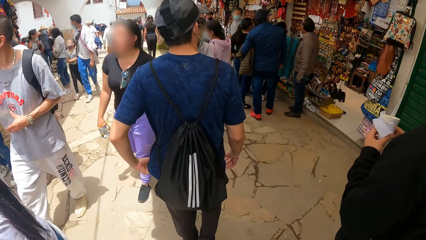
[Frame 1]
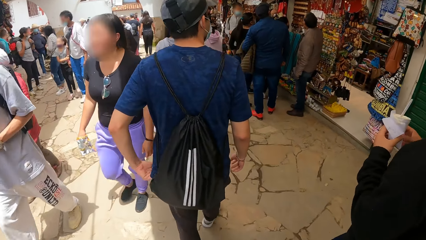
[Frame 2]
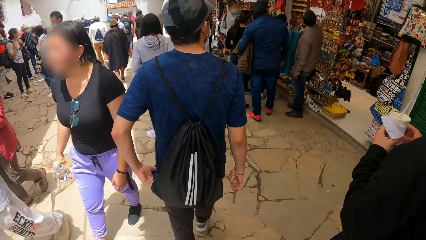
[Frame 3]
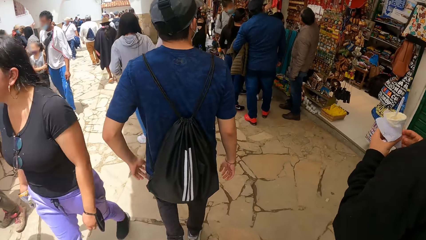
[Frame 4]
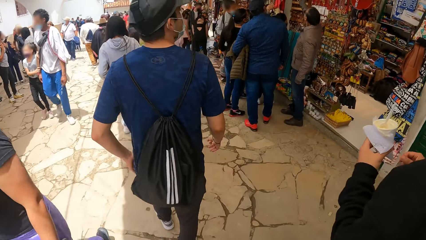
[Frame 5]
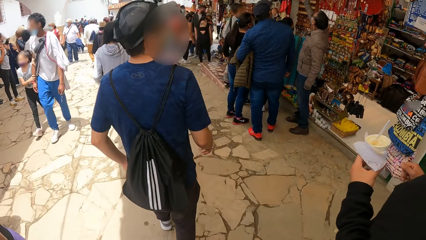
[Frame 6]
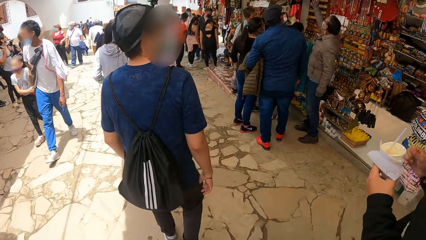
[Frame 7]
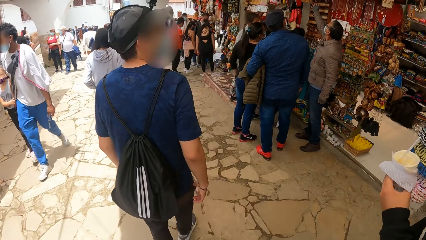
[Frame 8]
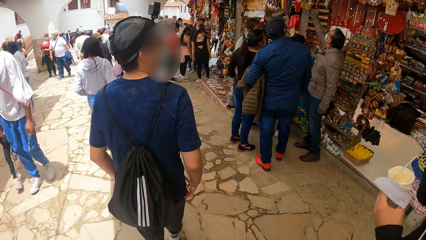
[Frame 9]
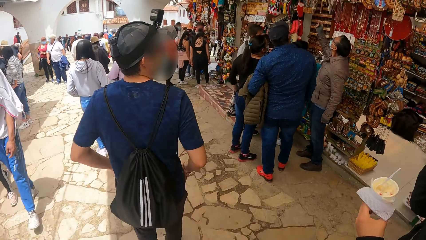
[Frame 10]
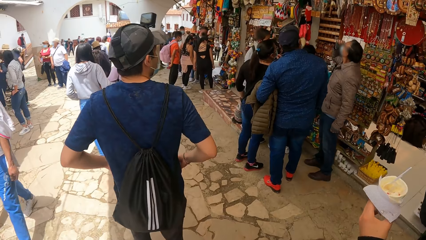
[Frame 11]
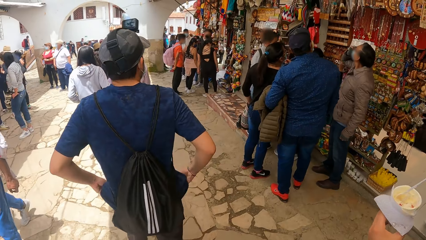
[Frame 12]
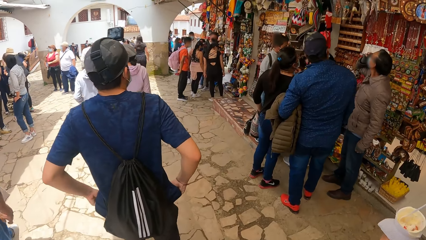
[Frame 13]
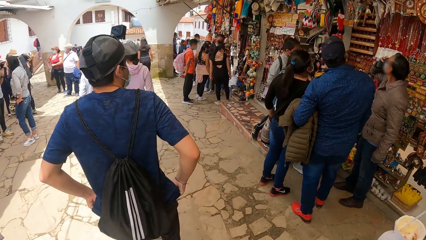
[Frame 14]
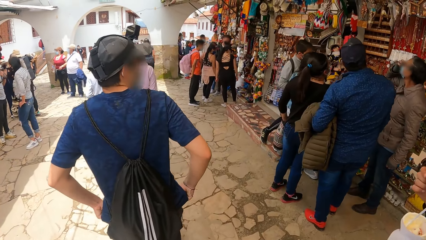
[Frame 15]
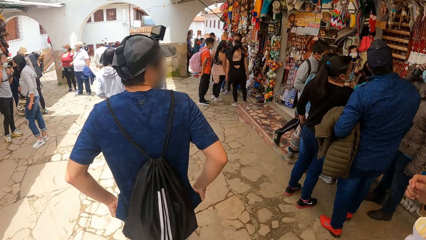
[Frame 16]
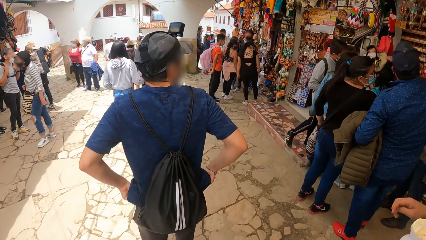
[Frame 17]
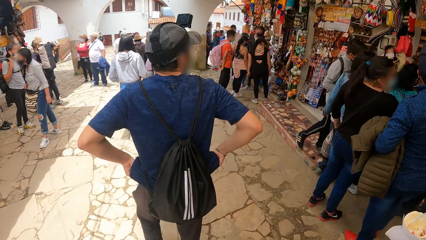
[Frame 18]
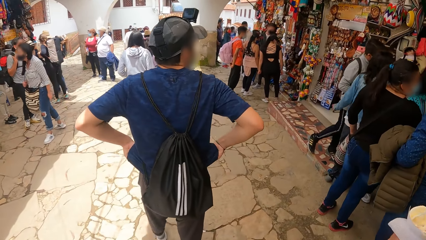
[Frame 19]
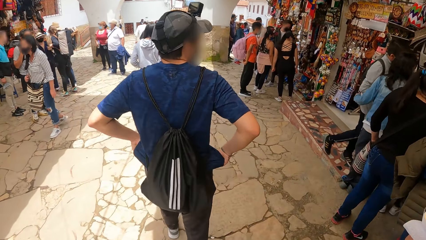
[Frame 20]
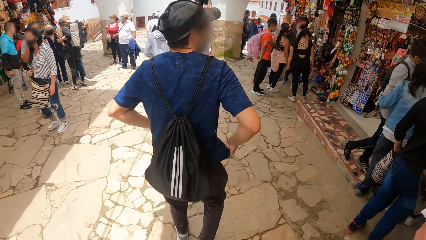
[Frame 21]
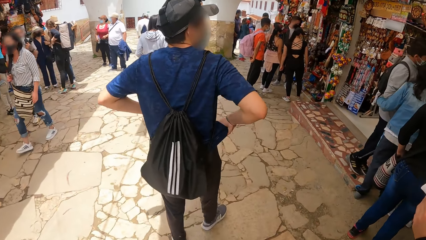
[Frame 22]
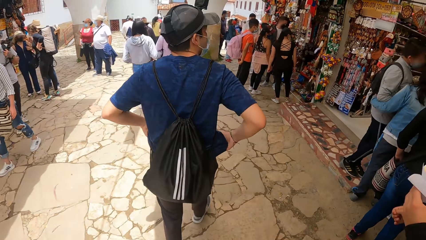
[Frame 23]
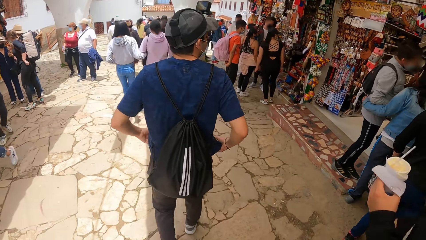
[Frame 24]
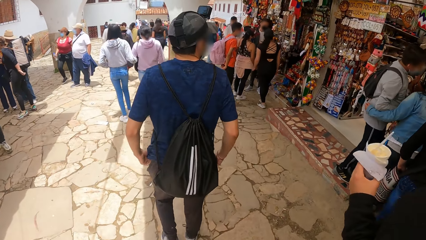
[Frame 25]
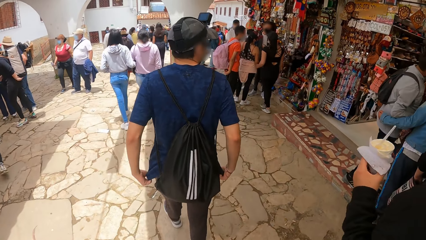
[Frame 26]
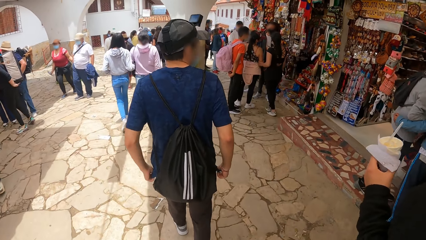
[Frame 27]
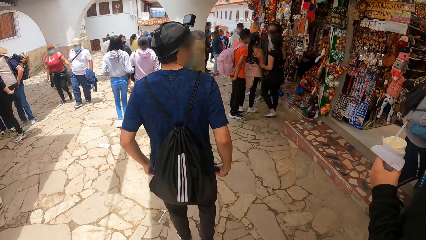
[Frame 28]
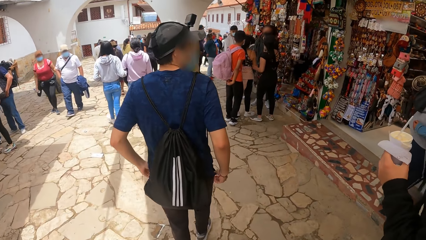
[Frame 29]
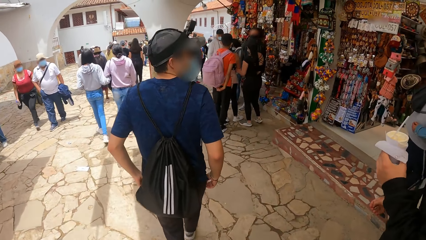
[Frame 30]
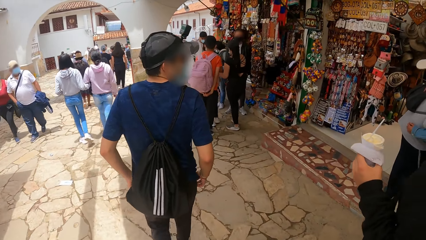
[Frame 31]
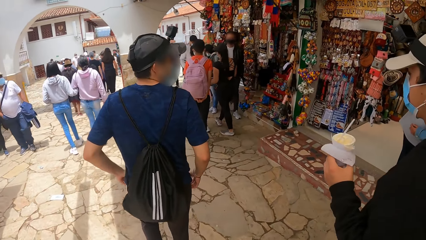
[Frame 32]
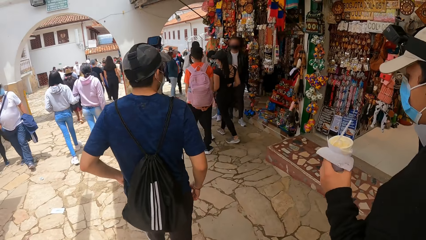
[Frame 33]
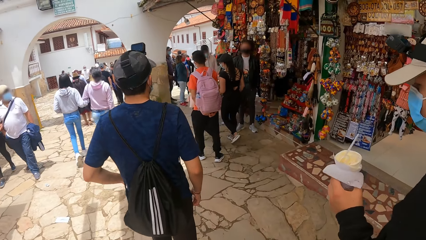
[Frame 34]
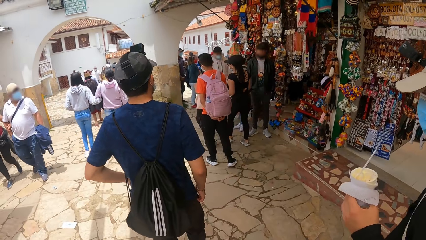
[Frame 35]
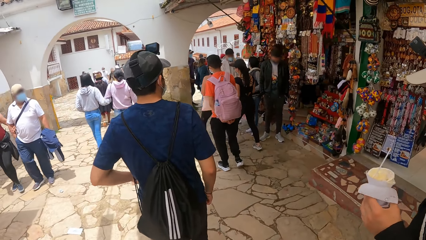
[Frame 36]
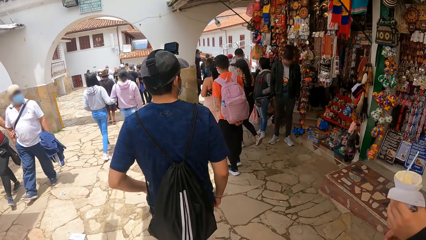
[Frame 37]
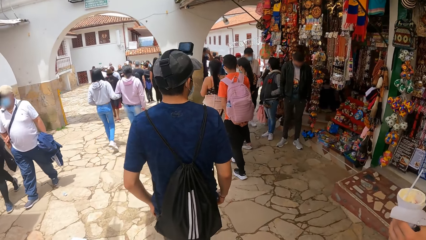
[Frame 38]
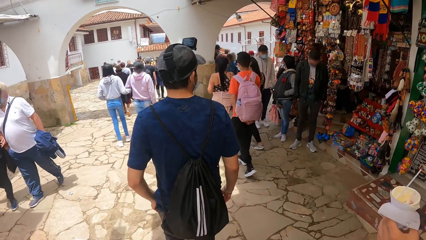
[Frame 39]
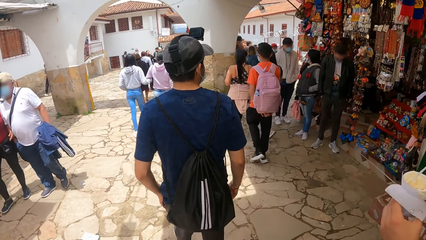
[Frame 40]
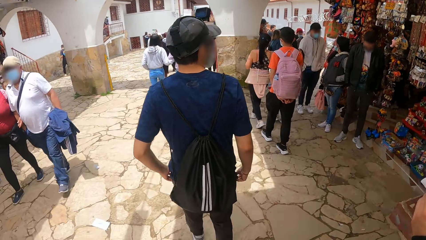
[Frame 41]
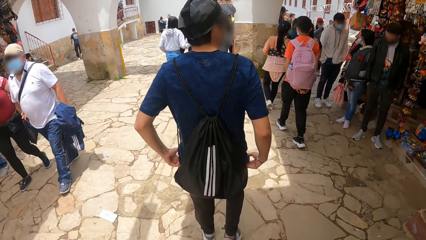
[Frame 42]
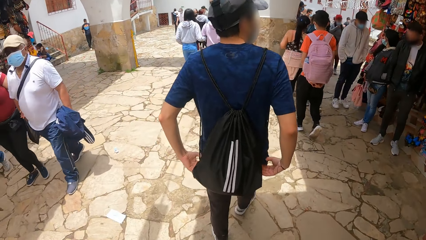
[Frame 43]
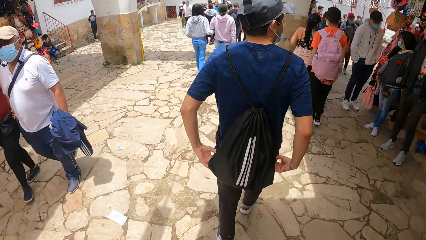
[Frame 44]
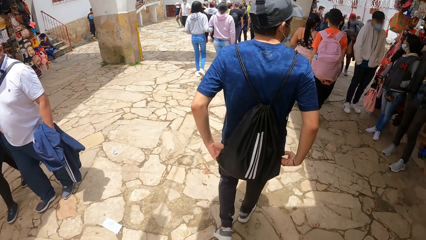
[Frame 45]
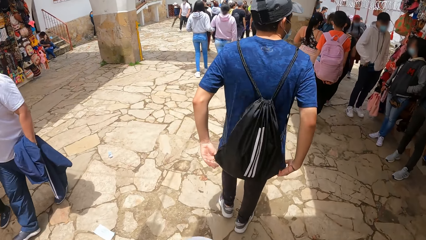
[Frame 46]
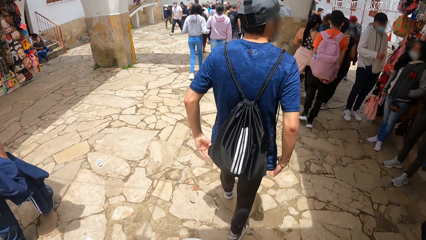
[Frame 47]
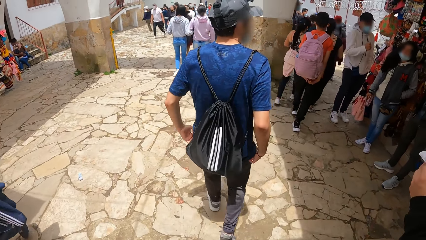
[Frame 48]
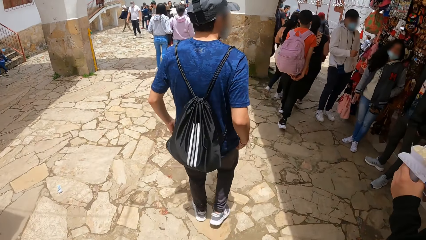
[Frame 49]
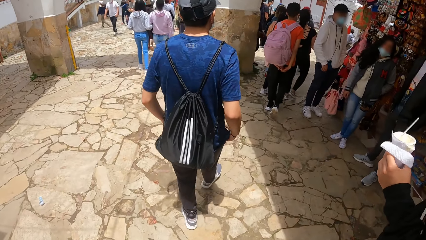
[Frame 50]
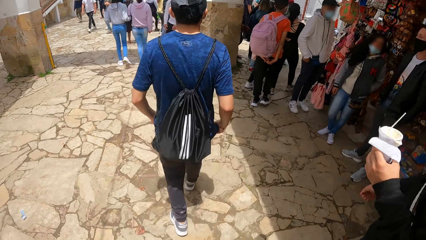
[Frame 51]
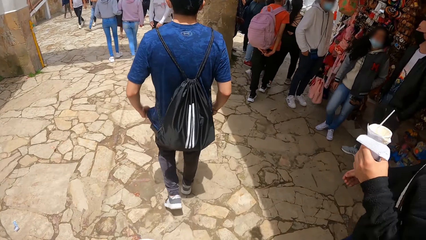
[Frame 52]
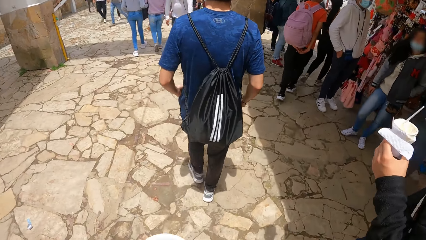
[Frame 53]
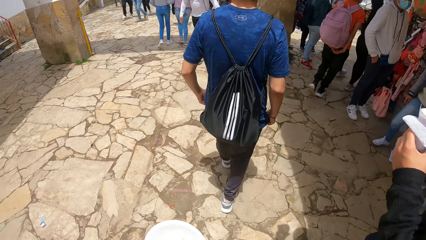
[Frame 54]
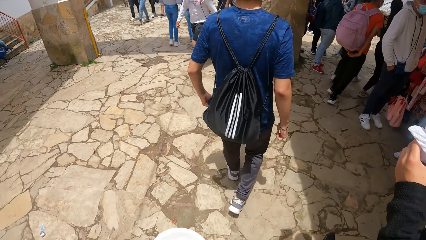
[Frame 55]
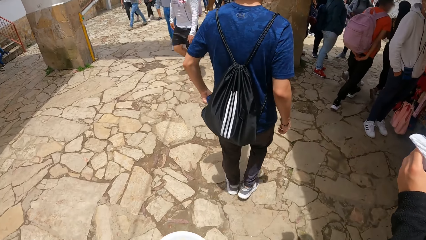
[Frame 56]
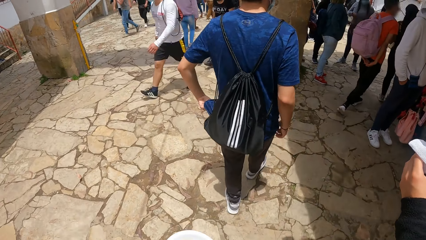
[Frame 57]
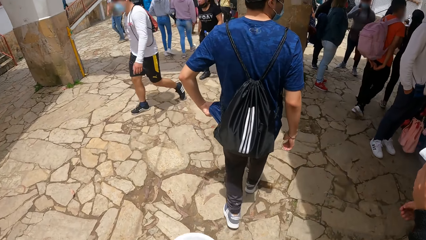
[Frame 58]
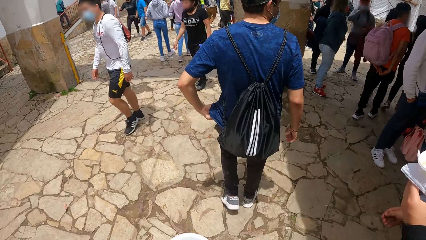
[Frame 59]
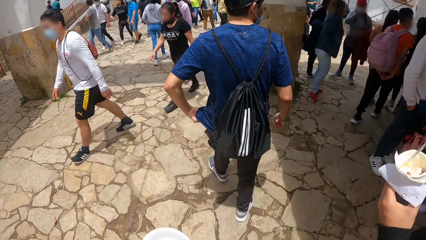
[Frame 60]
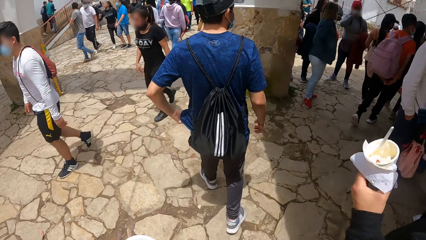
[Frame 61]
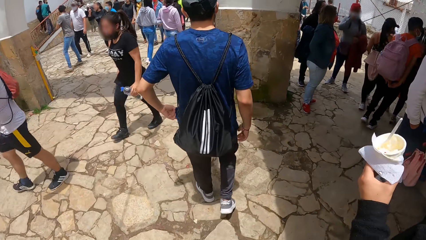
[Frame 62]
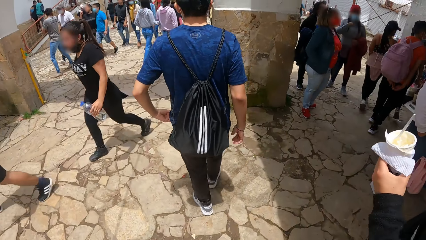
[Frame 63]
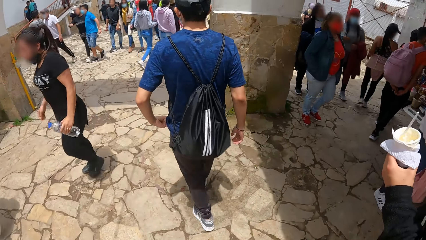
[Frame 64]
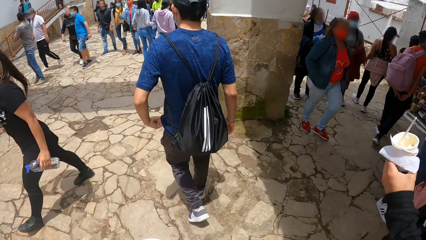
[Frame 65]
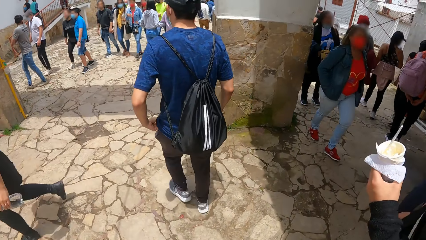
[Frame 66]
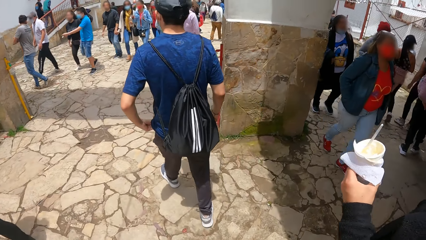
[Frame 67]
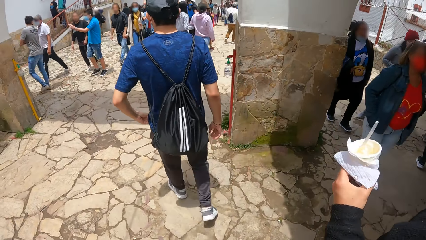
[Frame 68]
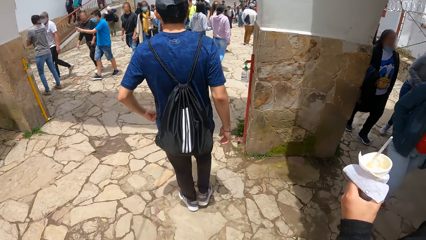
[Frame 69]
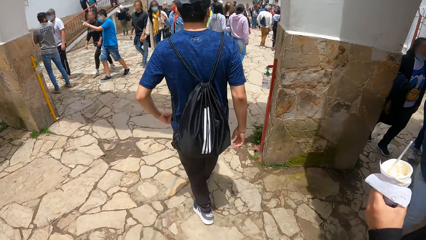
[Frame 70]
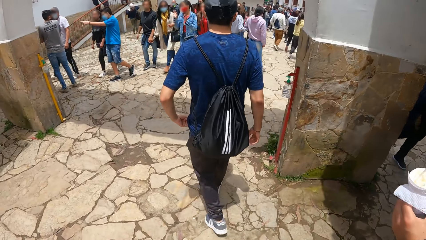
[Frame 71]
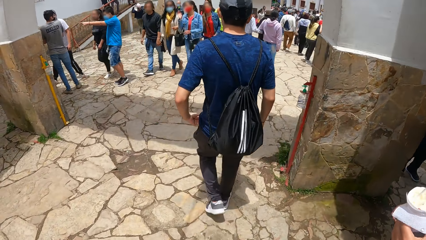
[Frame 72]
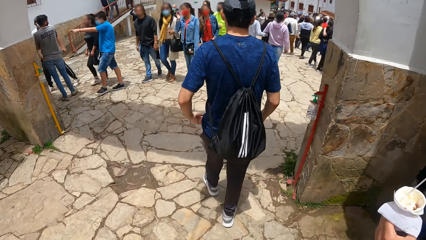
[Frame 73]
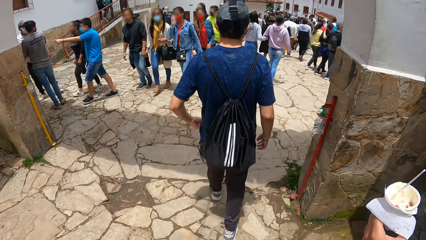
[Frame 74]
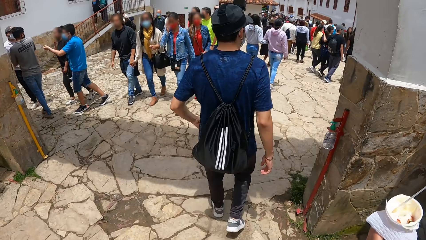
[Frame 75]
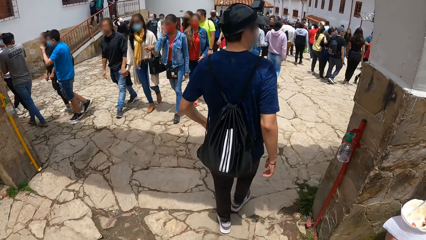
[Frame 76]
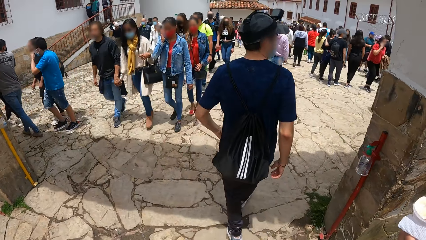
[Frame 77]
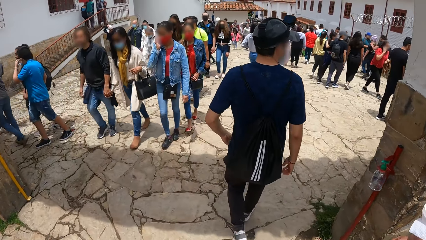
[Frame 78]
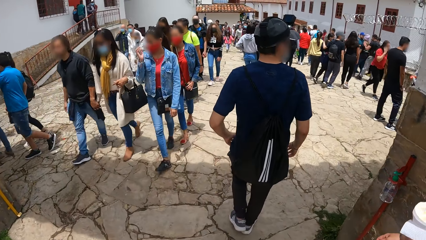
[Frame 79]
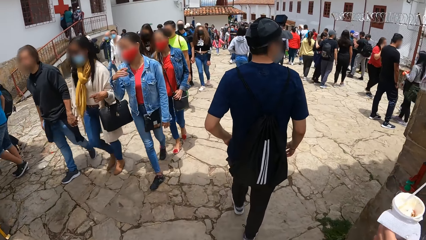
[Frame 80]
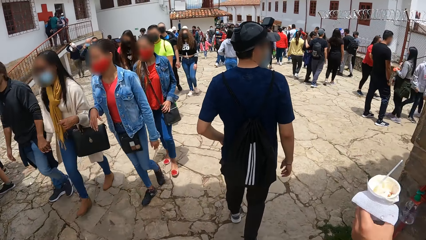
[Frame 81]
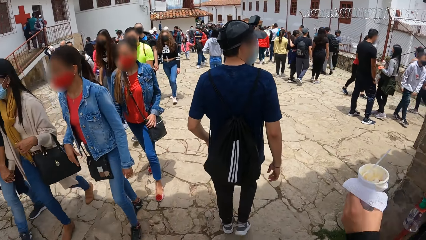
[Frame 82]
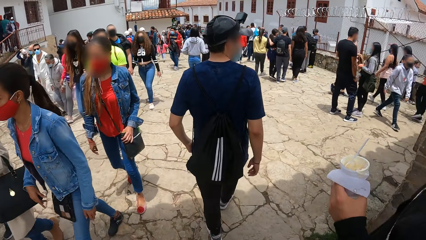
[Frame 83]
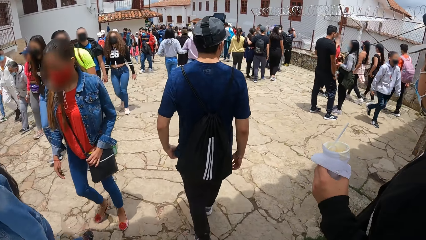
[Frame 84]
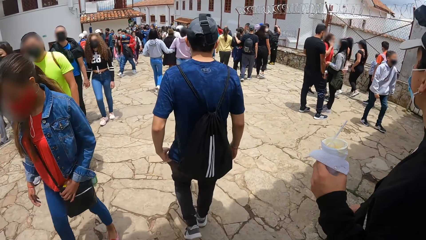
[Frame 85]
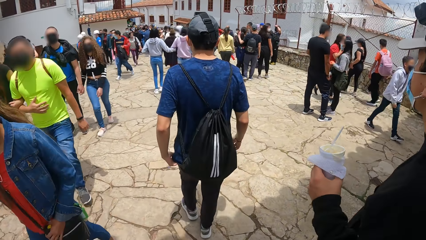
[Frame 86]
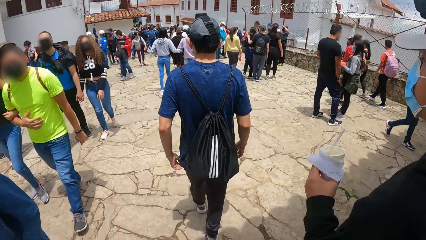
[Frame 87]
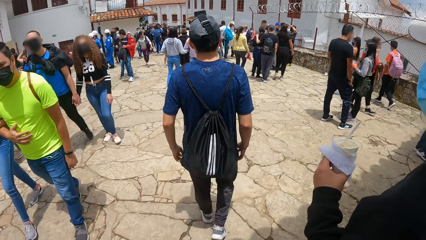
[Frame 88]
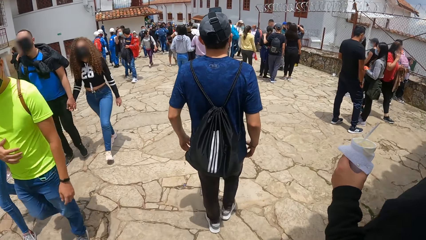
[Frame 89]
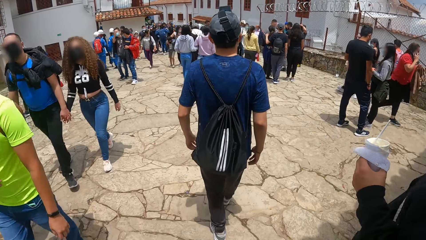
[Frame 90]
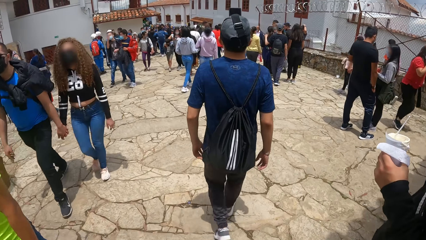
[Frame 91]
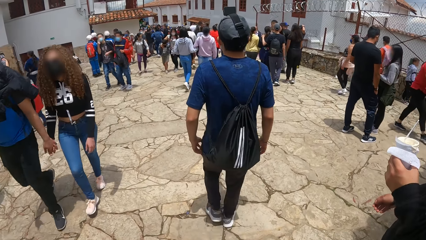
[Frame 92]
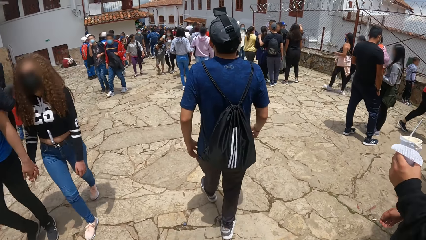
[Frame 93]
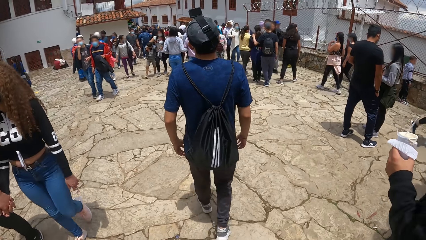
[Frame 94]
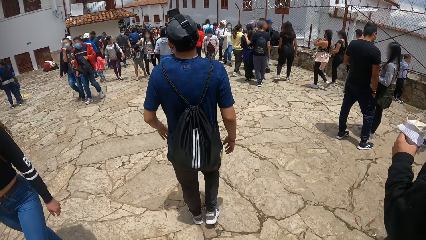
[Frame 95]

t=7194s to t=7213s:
The camera wearer is looking at aircraft. They are passing through an open gate.
